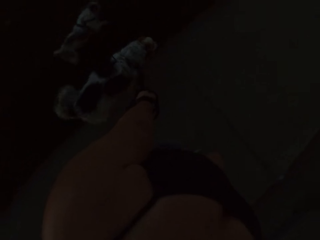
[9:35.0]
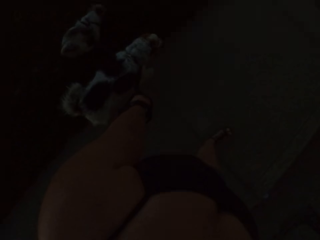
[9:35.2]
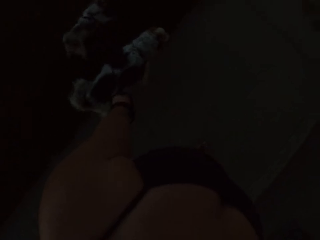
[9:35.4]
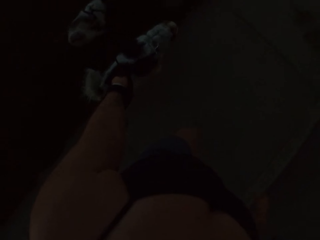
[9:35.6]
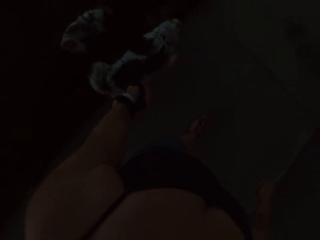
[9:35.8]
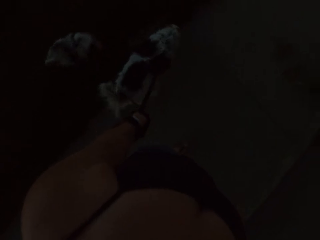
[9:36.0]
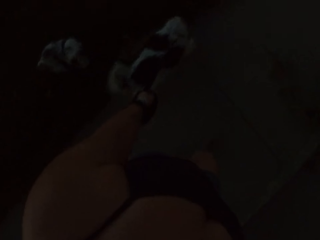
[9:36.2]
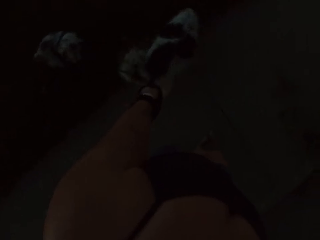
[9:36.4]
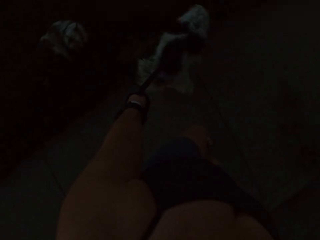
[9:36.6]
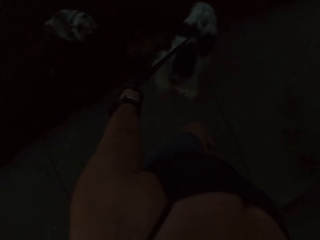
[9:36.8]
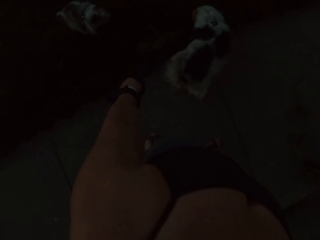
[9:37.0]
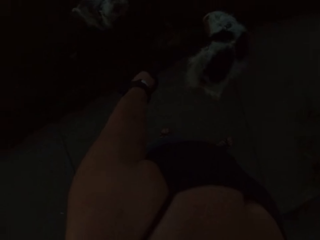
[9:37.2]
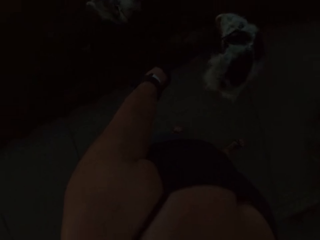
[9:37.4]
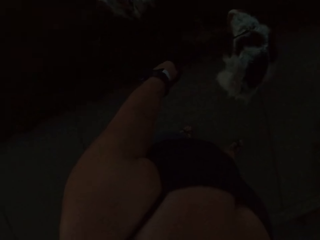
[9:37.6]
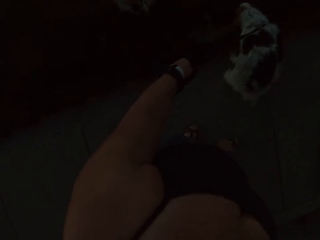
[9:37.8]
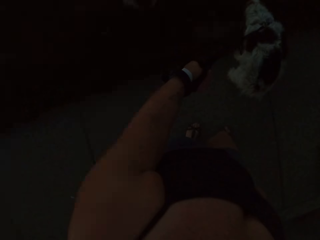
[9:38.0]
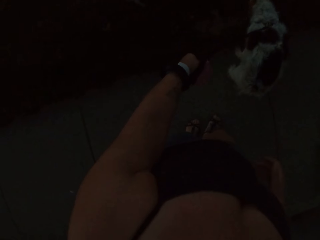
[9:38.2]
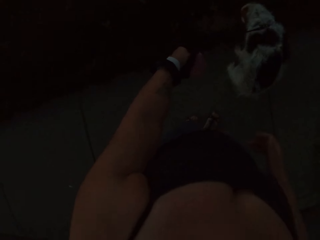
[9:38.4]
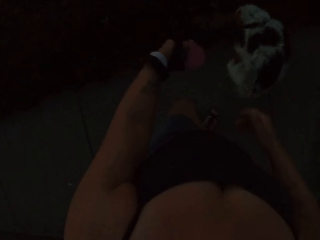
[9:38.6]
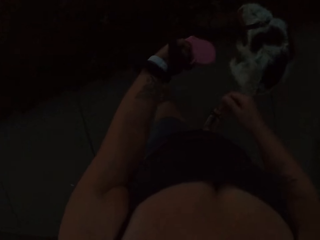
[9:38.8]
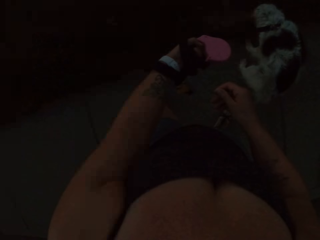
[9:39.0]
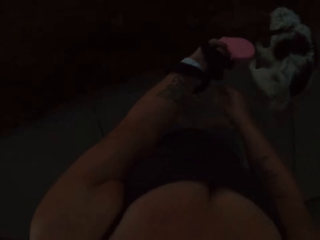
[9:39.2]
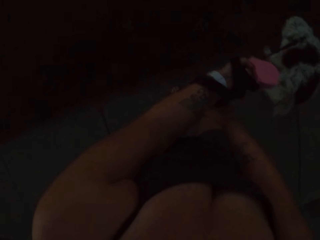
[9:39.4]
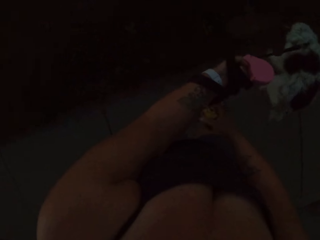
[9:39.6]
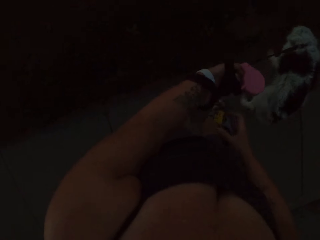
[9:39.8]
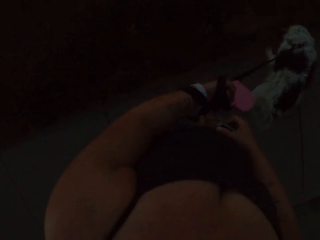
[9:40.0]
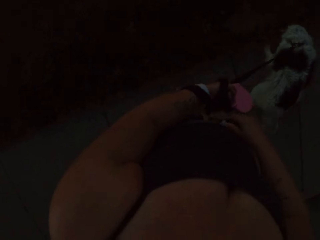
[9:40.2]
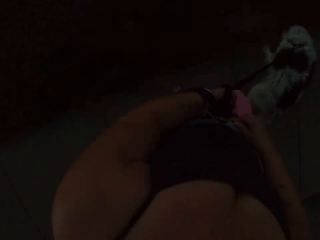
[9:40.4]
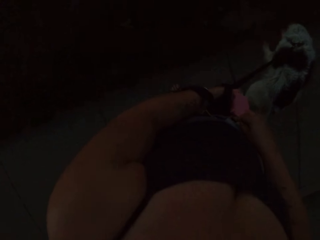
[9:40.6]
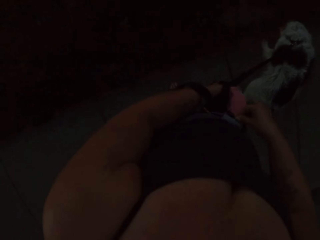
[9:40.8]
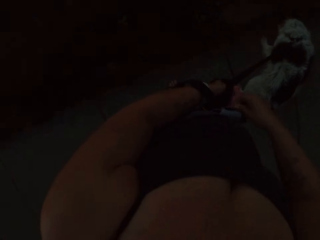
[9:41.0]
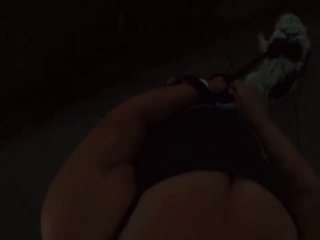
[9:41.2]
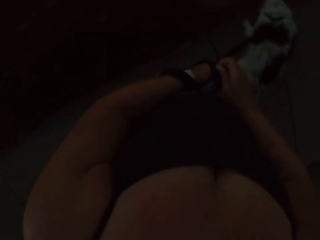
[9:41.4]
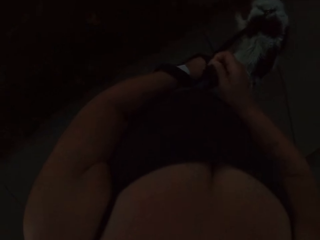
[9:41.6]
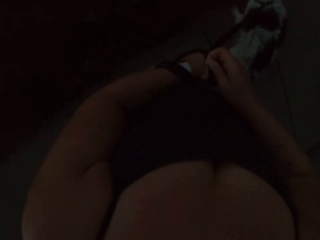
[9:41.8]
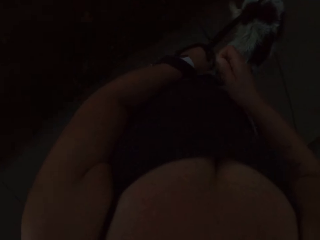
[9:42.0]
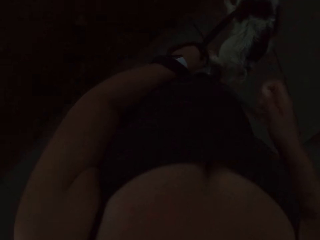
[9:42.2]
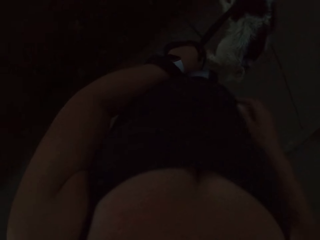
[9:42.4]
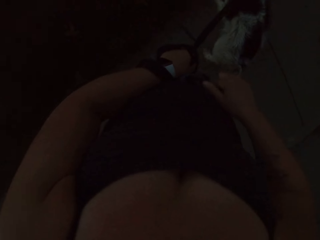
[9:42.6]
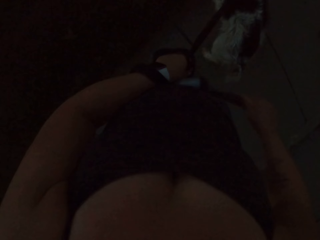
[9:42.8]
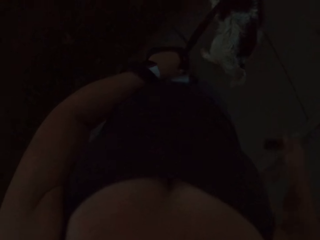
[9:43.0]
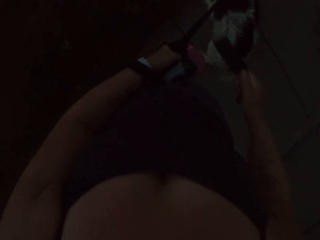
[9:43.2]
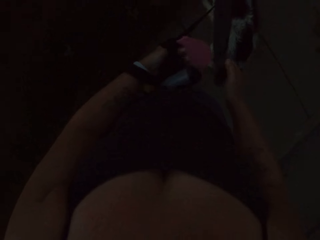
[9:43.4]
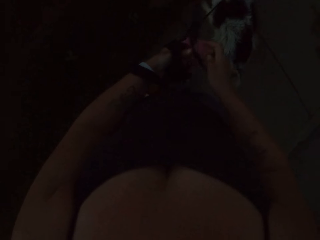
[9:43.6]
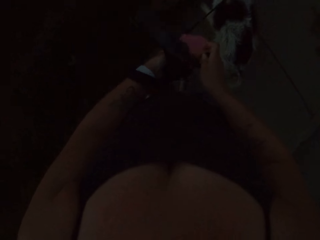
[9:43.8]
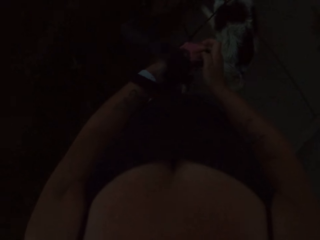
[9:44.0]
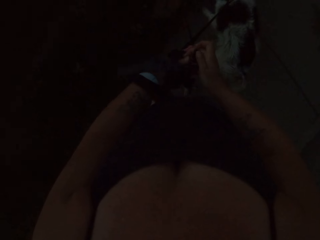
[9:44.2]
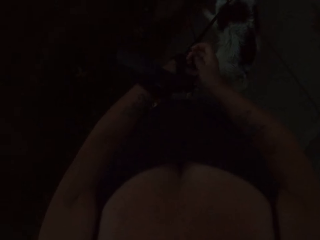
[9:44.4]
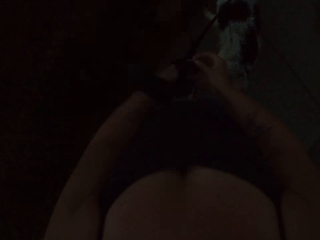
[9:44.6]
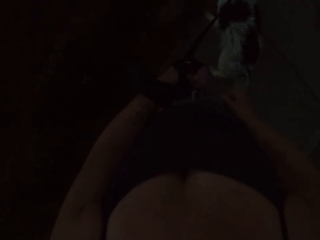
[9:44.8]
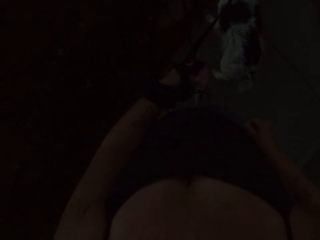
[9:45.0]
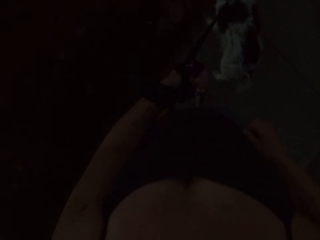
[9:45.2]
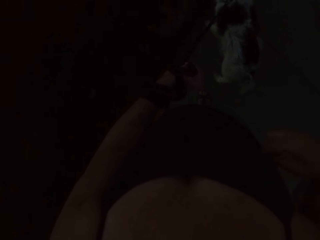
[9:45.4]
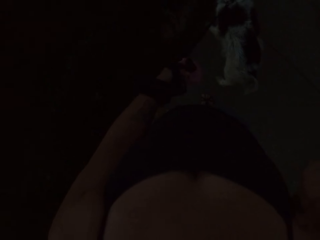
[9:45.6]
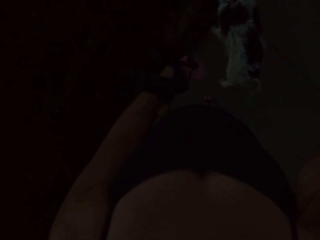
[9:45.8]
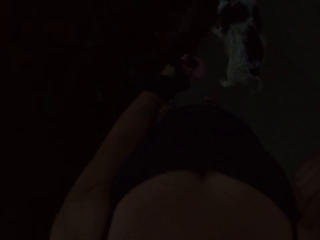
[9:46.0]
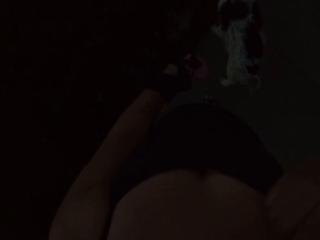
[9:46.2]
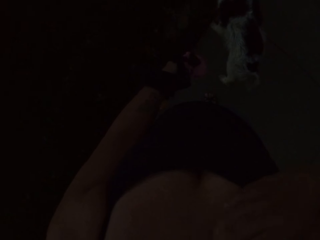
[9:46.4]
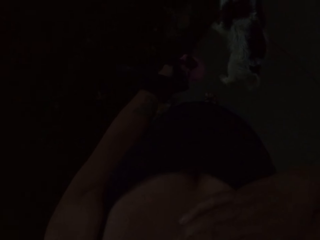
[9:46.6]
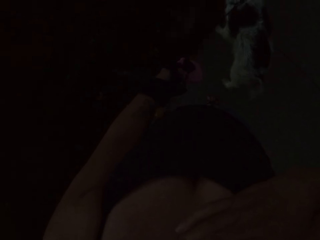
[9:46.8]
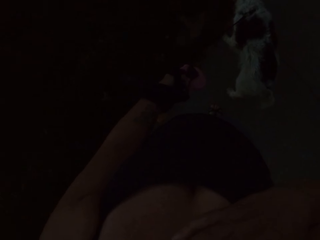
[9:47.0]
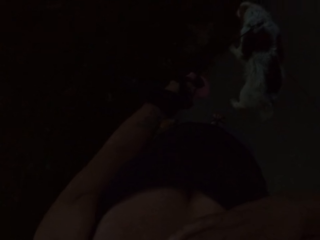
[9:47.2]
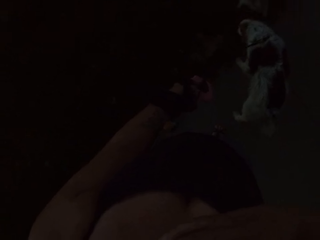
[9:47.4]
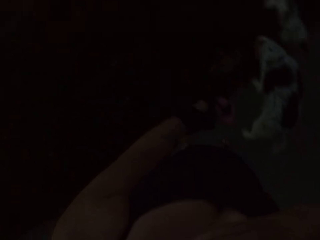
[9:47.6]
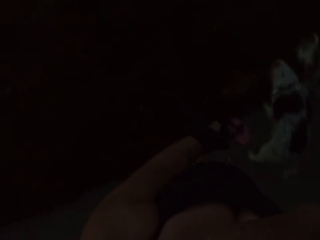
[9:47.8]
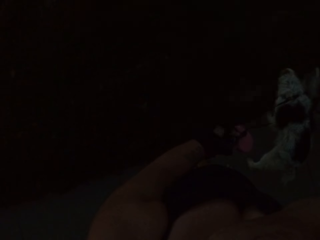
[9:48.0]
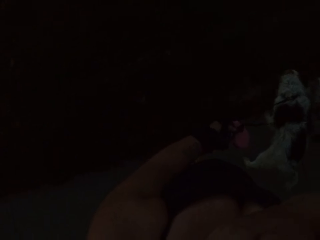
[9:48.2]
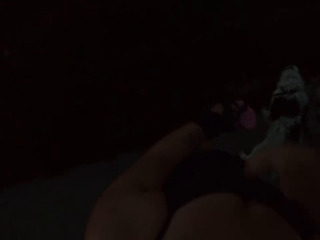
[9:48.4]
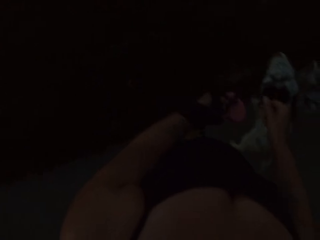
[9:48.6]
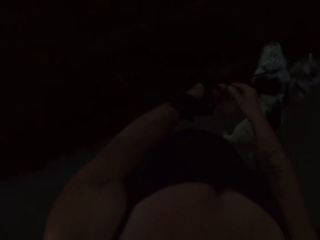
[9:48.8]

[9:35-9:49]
The camera wearer stops on the road. They untie the dog leash from his hand. They grab a box with her right hand. They pull a nylon from the box. They take the nylon with her left hand. They scratch her body.

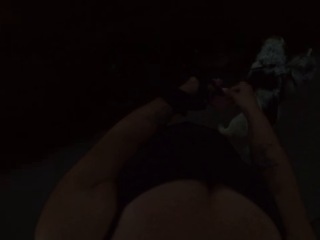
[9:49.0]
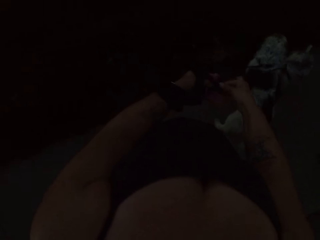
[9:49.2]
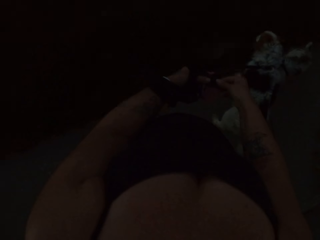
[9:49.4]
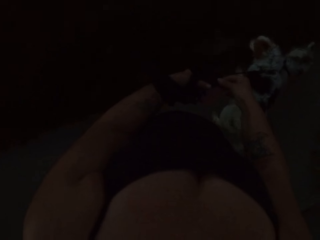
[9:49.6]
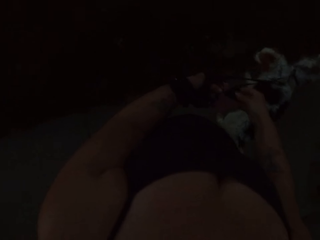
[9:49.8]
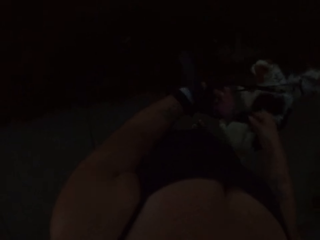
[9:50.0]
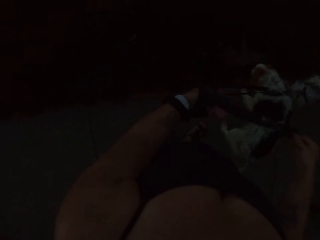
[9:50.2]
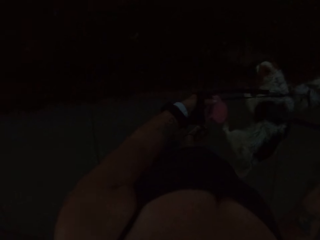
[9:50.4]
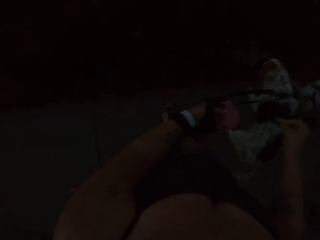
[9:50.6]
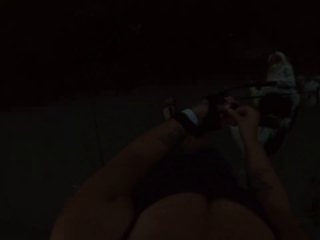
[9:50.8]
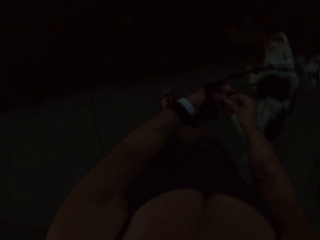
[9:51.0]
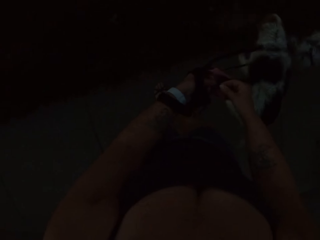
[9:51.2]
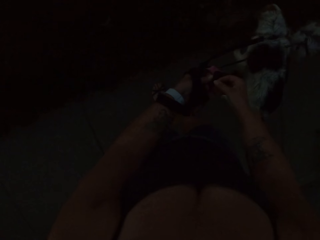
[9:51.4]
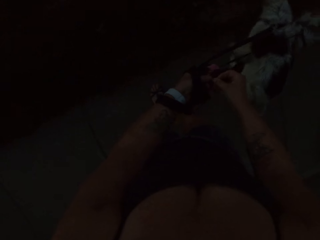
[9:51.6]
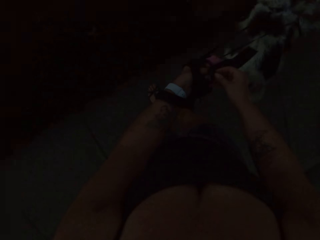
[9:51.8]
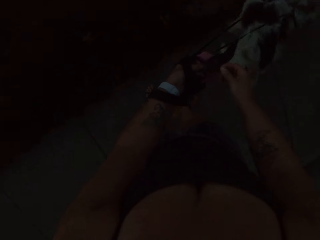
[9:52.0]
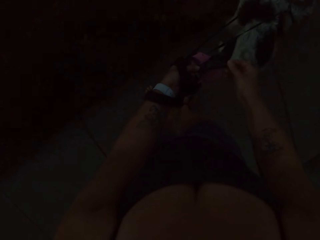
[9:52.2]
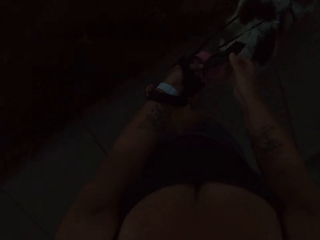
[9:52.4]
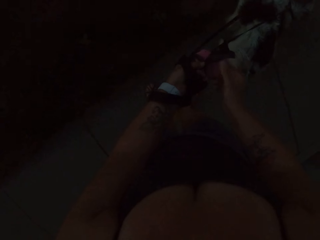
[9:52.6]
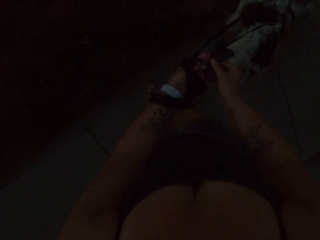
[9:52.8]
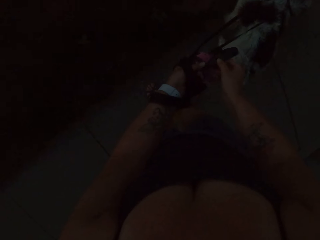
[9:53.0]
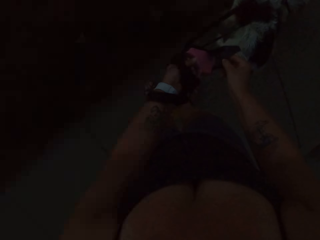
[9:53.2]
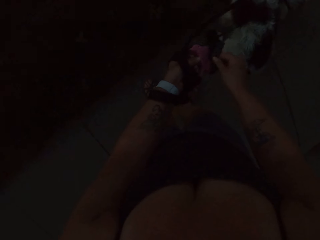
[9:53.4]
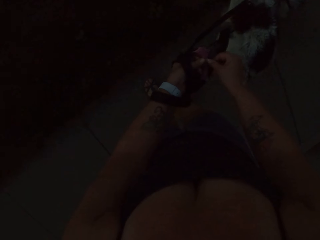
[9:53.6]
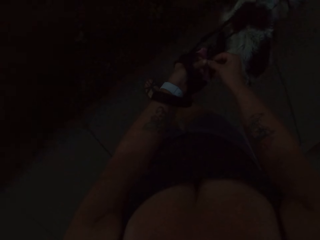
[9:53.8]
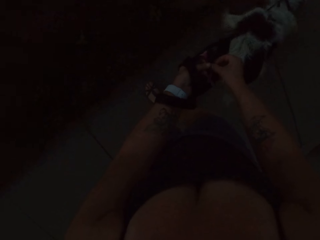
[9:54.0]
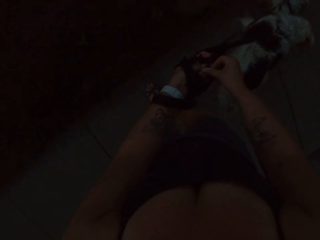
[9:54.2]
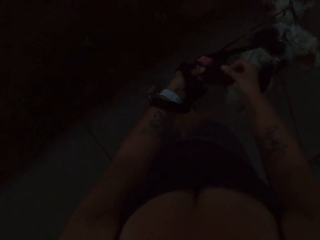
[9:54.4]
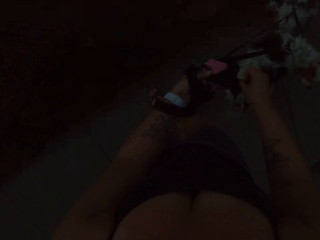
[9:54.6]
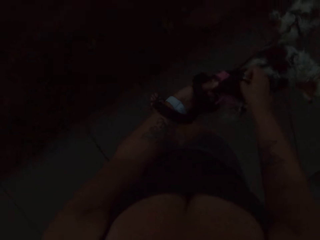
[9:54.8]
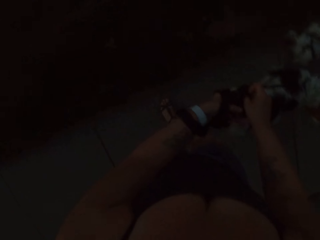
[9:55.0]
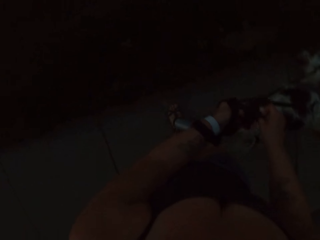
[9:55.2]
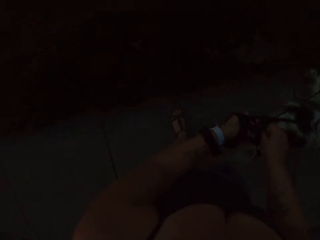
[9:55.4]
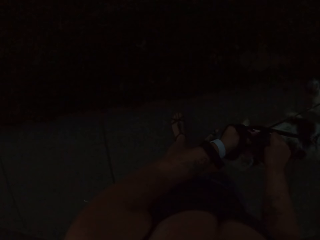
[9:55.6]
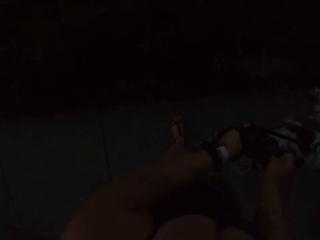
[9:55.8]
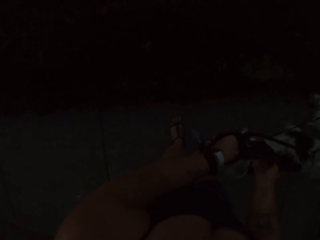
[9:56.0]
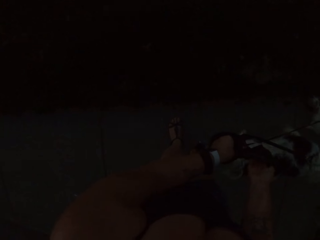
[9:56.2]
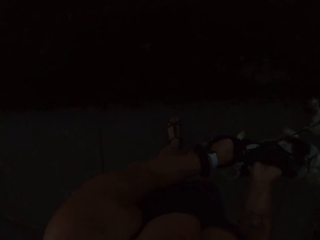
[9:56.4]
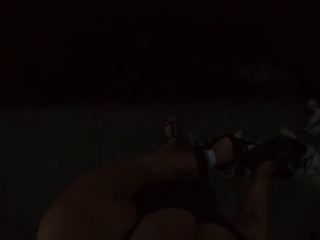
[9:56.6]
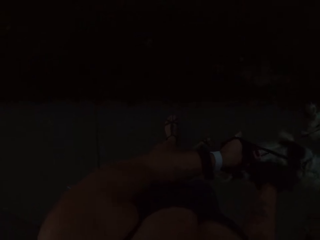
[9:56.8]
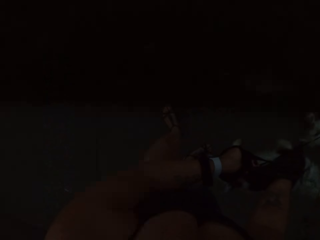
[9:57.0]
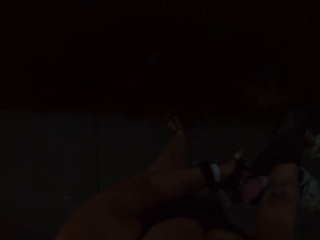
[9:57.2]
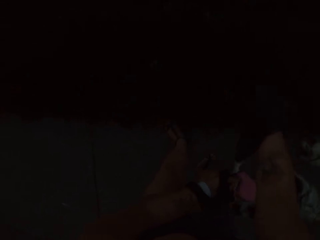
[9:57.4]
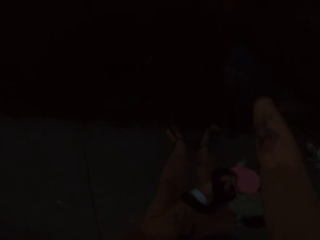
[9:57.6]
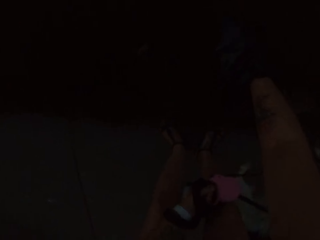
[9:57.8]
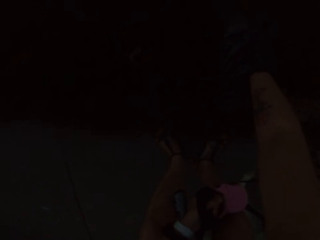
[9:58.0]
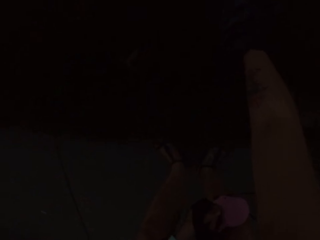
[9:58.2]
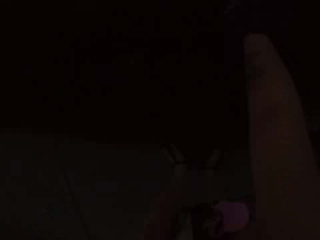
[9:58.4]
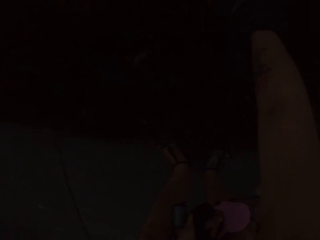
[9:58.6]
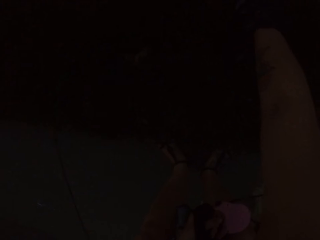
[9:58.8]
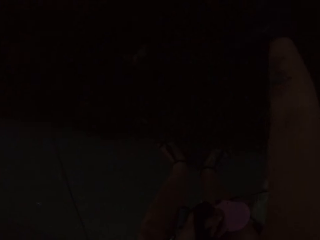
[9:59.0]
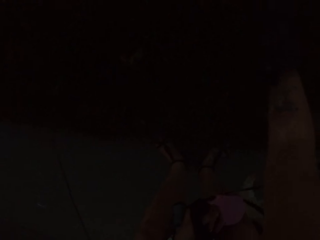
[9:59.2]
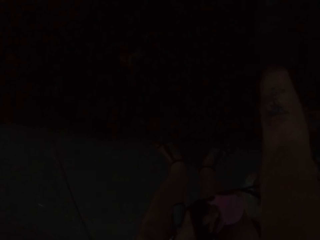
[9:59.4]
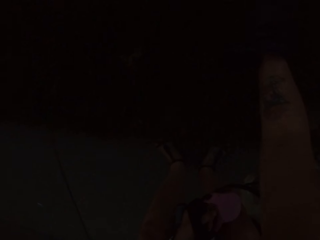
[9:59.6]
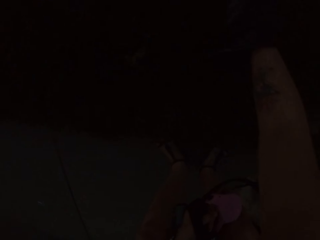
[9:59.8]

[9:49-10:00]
The camera wearer takes the nylon with her right hand. She opens the nylon. She puts her right hand in the nylon.
